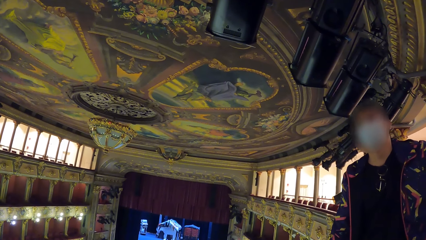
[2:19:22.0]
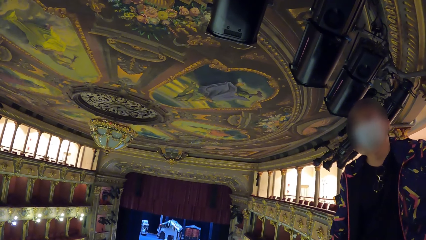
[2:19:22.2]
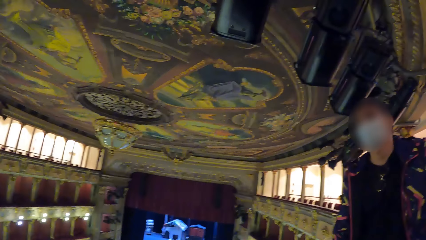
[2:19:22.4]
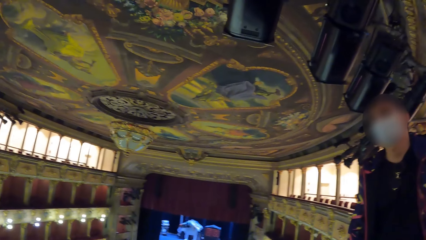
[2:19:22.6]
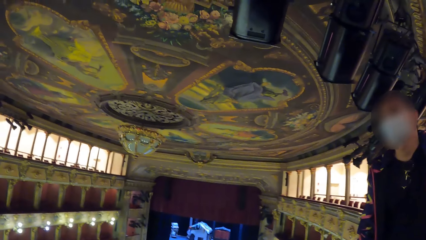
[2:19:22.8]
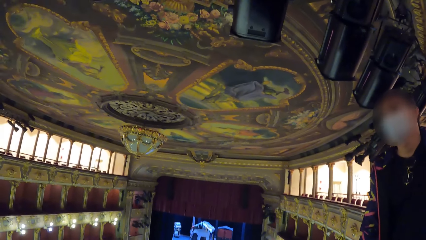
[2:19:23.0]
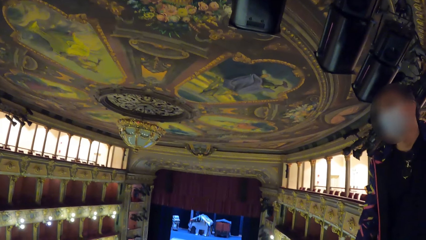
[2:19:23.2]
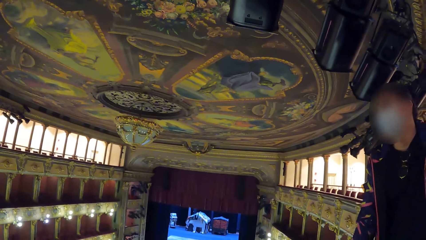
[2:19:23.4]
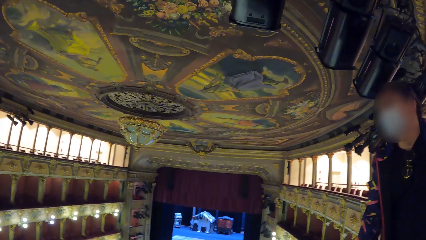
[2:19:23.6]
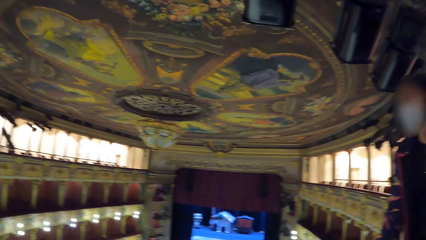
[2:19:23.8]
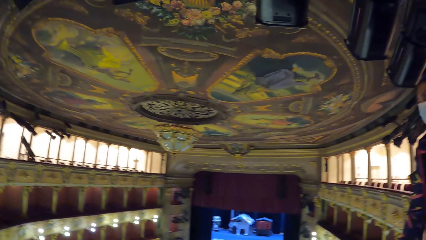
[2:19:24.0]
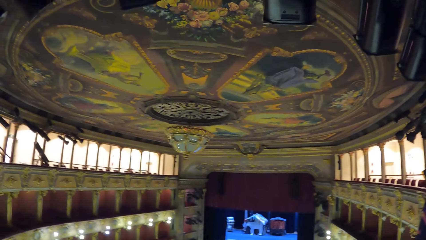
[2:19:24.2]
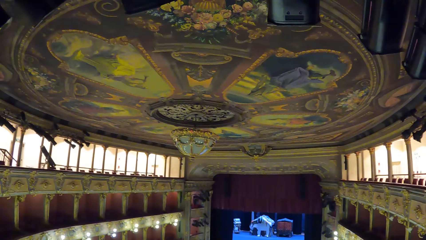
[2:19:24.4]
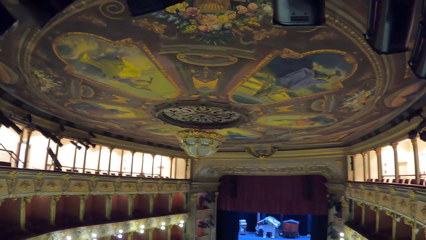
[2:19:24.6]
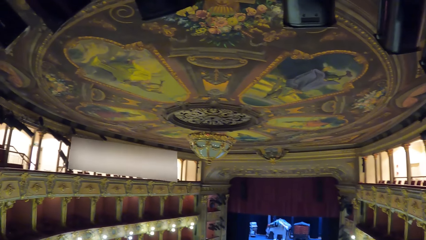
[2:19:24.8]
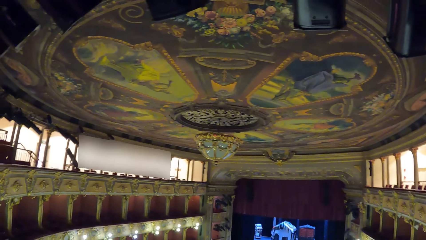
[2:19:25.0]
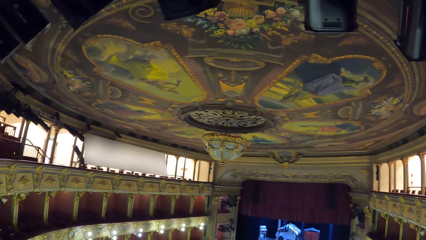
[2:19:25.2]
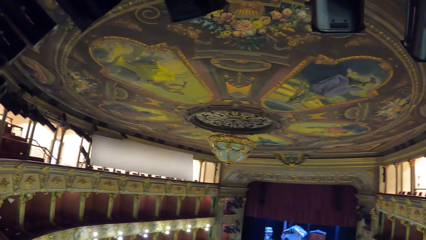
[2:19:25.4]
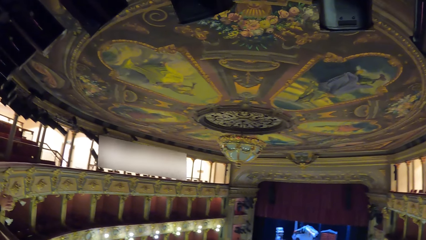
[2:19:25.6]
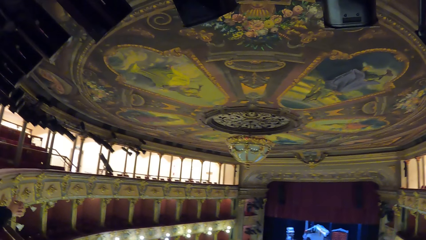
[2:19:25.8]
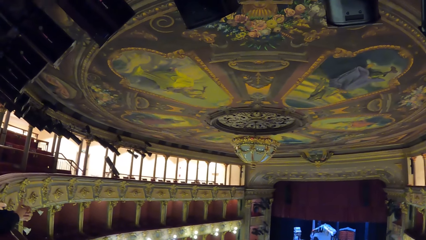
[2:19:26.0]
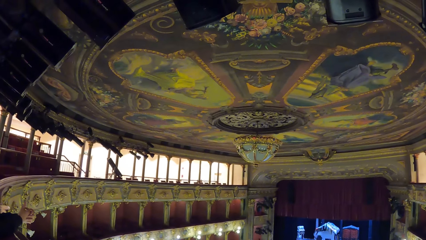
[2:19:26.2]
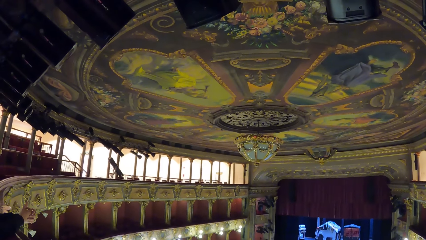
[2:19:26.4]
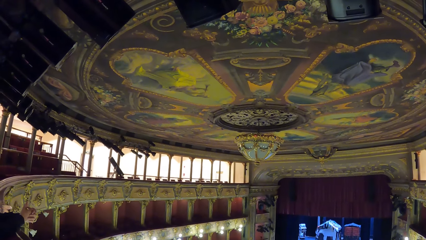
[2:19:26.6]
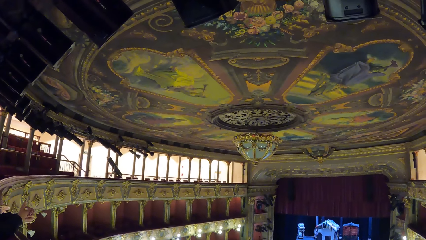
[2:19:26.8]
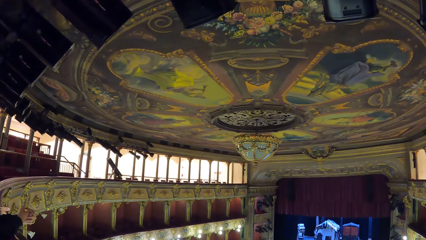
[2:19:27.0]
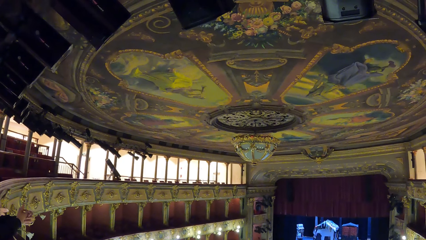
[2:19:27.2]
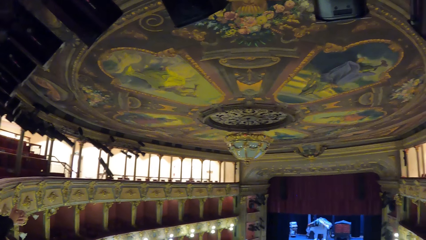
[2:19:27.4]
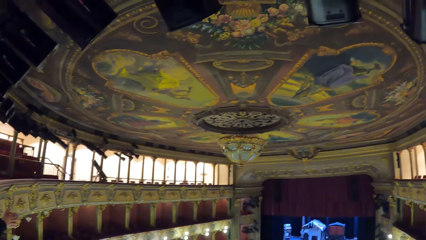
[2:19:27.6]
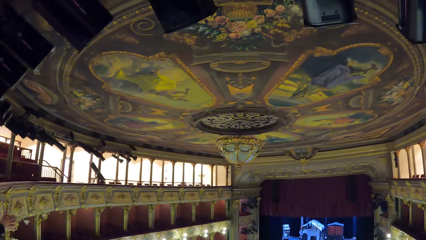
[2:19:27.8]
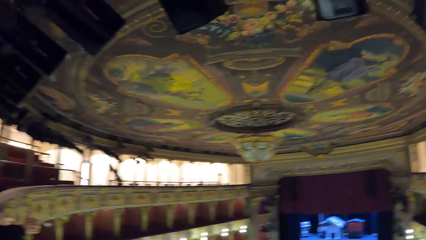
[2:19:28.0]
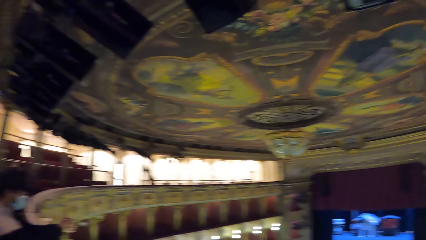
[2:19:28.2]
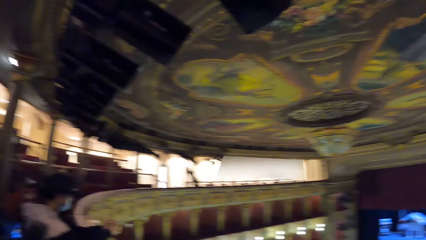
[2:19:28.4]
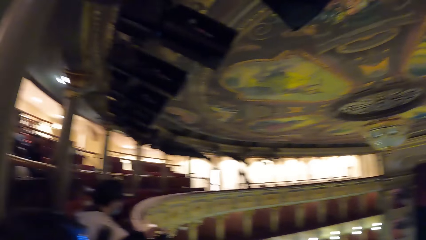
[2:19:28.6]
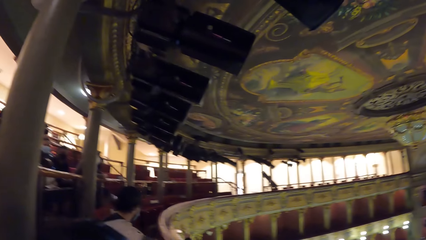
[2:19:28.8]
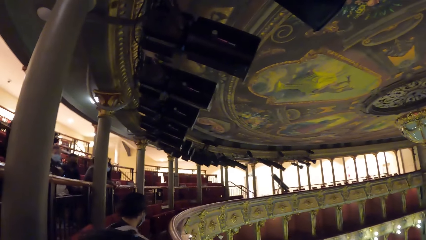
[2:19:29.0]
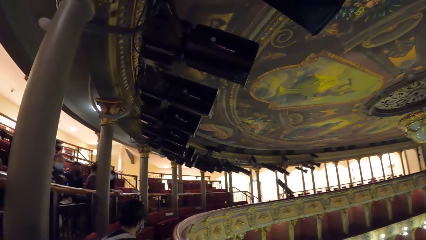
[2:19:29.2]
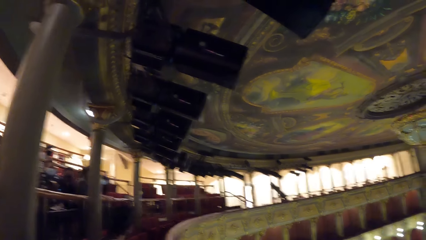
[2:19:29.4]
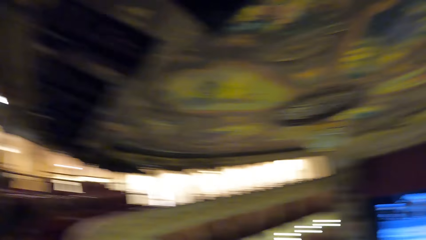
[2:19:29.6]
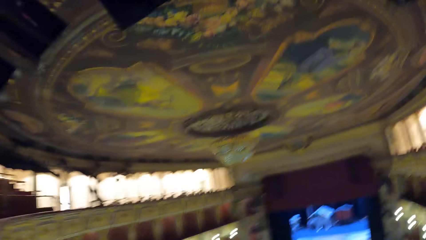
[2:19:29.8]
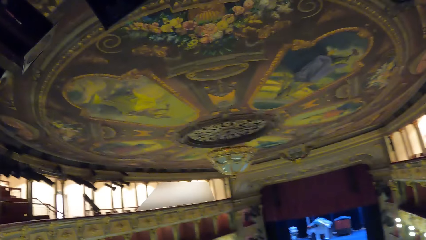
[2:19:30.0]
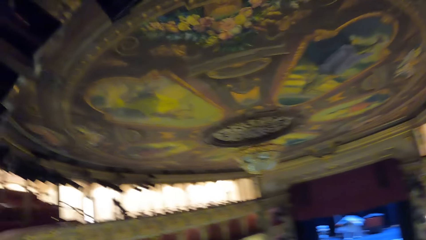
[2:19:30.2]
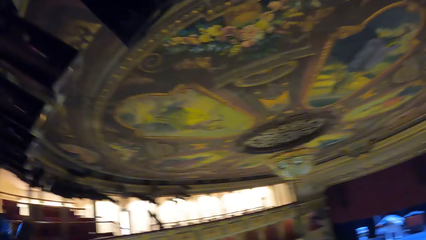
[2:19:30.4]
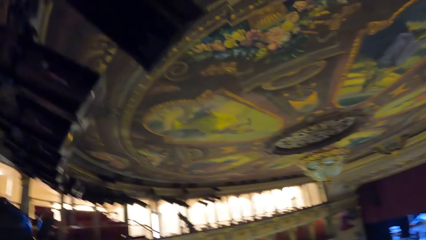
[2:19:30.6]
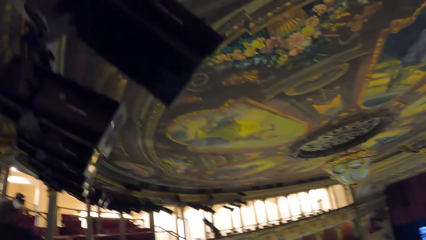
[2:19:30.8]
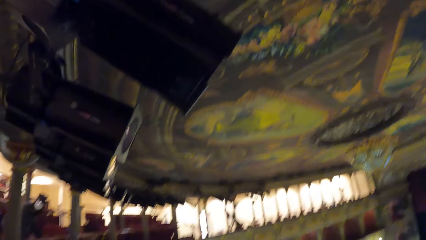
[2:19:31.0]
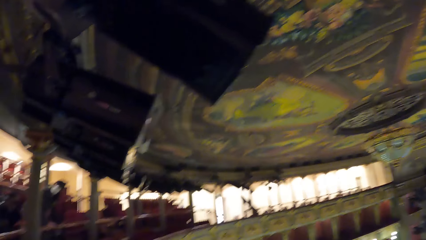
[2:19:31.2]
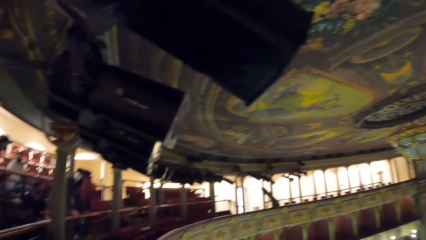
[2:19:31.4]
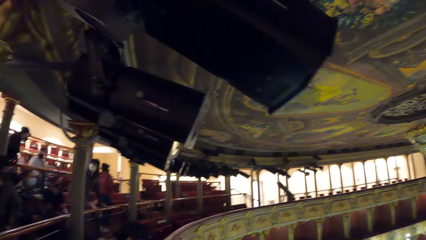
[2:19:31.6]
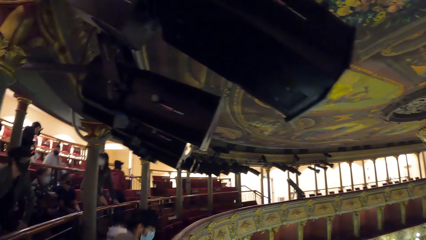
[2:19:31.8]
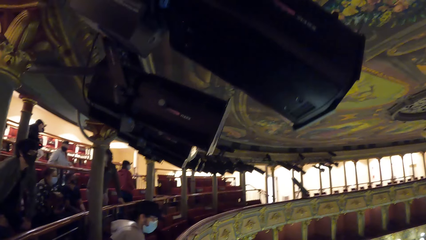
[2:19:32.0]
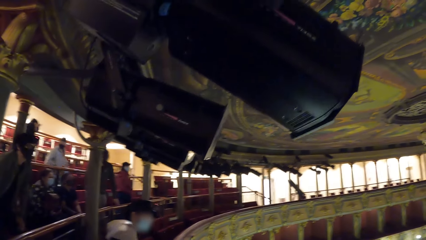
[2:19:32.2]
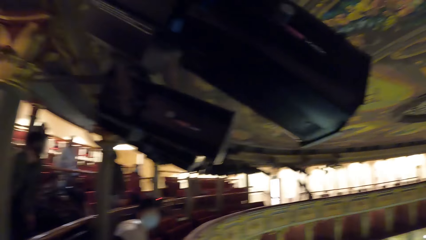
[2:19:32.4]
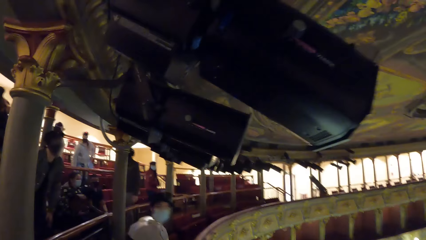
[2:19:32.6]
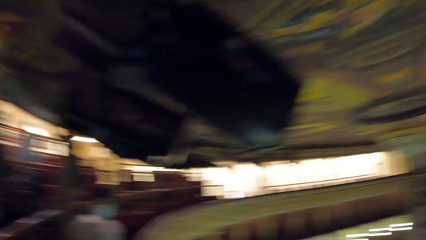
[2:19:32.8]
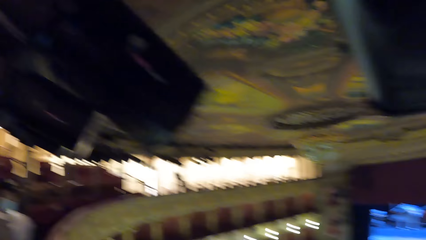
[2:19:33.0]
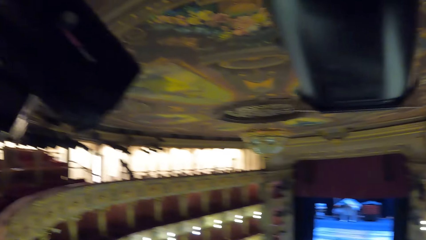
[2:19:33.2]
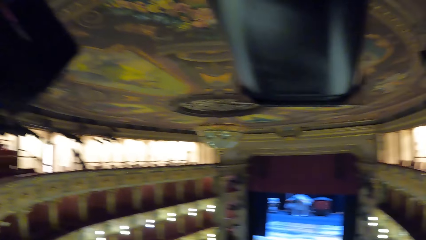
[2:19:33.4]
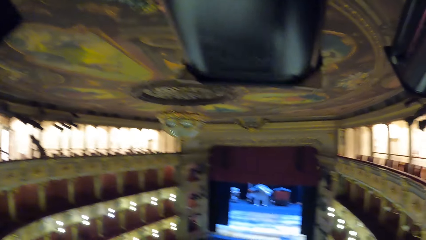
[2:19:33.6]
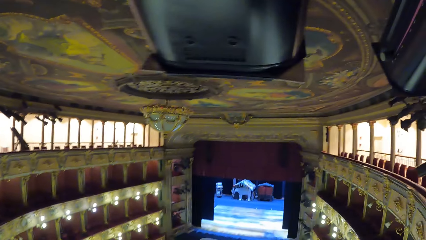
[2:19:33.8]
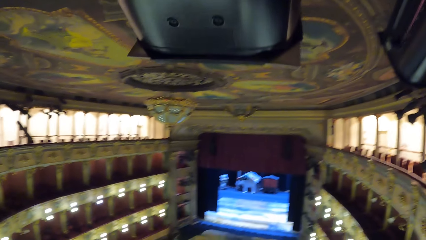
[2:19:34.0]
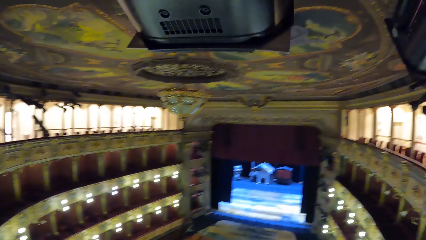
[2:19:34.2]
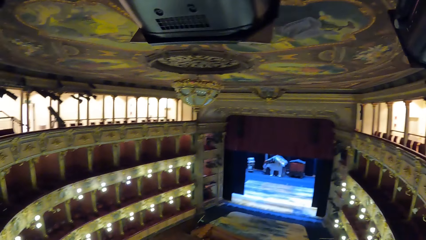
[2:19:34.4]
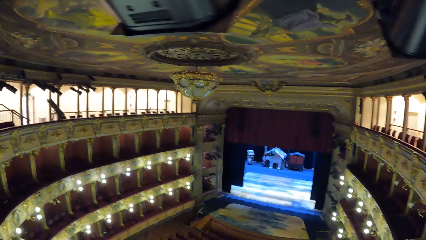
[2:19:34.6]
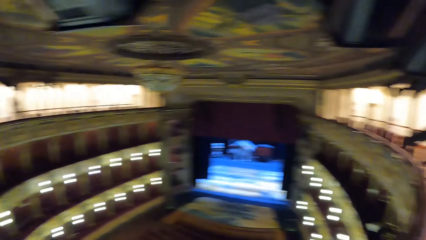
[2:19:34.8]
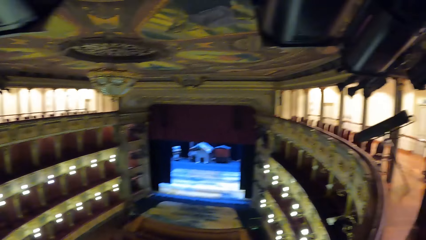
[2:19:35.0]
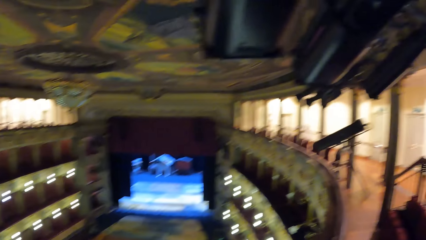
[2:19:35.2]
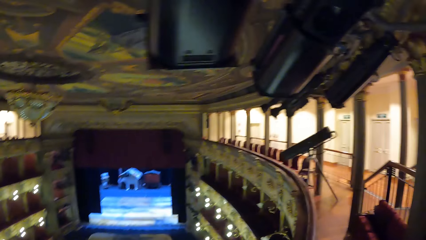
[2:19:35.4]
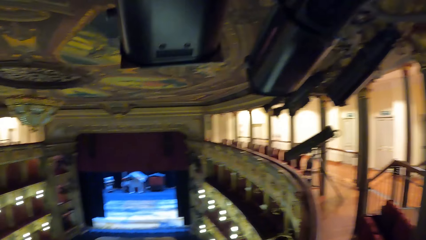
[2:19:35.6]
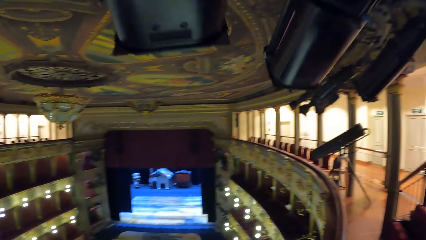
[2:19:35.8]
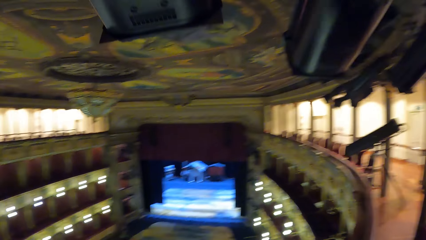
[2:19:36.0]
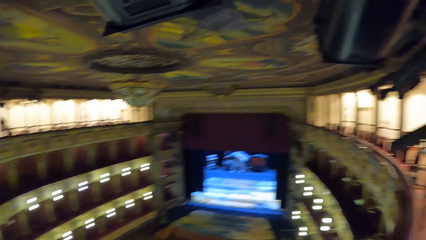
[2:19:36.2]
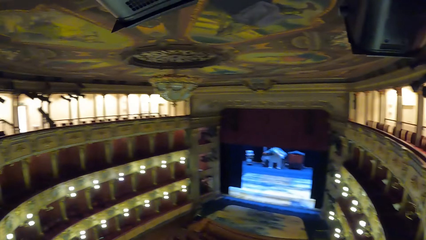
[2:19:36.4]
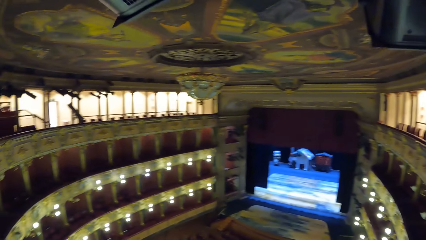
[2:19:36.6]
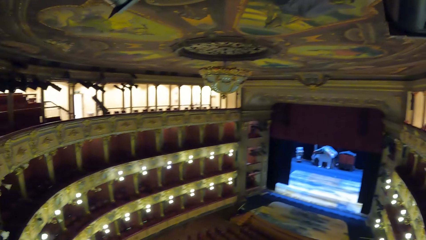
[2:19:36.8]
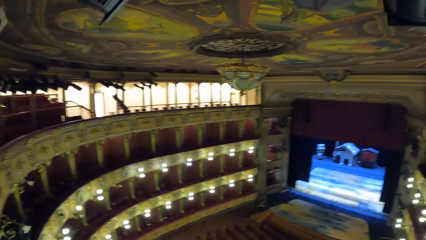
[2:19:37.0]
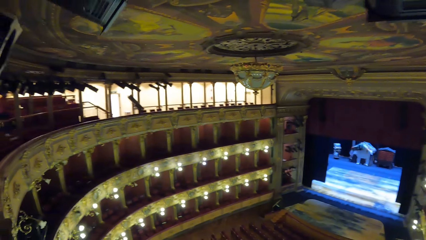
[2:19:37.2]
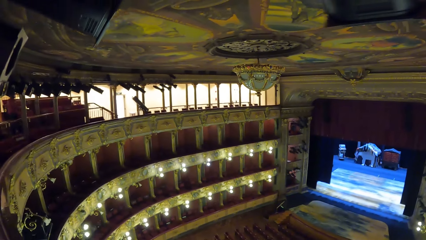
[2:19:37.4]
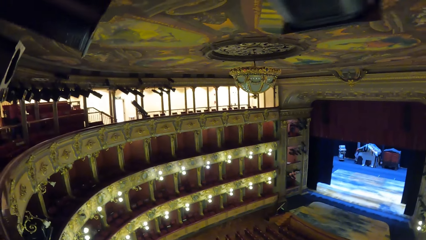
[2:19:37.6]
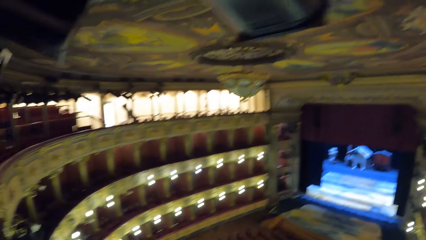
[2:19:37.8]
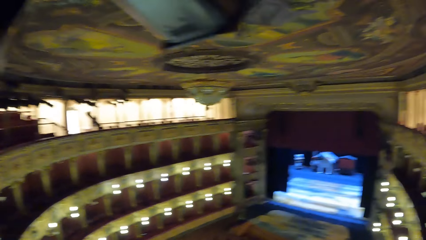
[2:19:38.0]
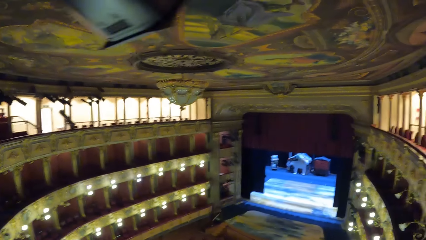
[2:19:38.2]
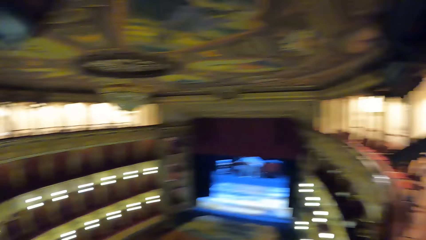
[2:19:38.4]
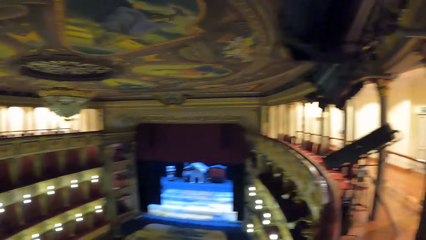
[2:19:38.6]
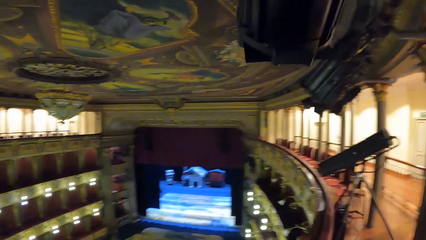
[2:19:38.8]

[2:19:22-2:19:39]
The camera wearer moves around the room.
